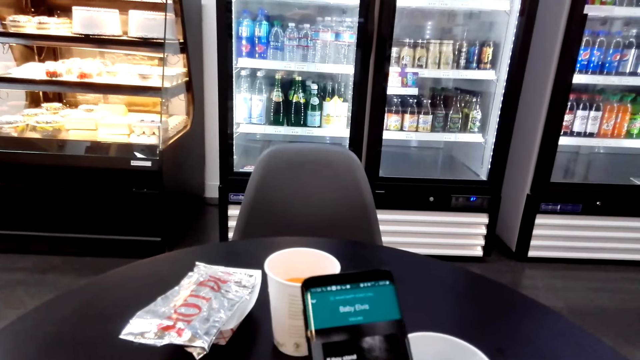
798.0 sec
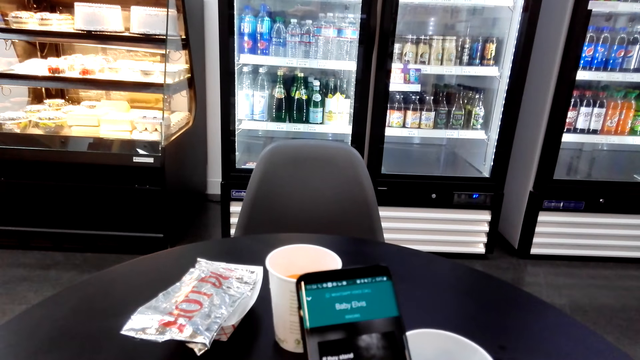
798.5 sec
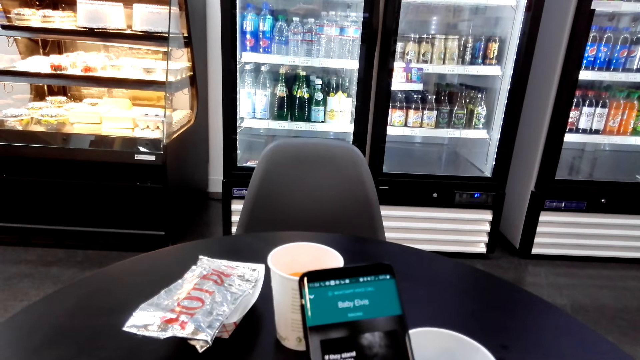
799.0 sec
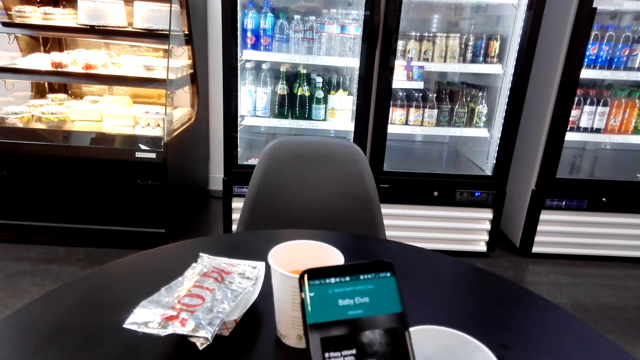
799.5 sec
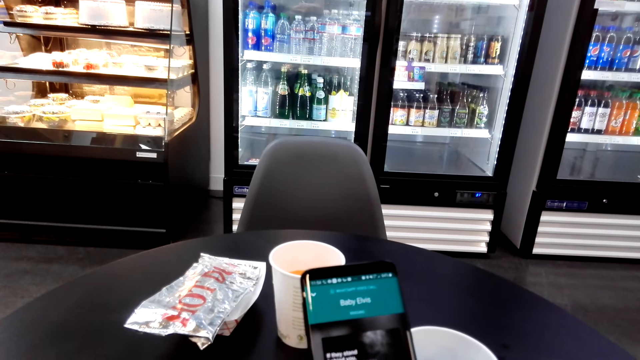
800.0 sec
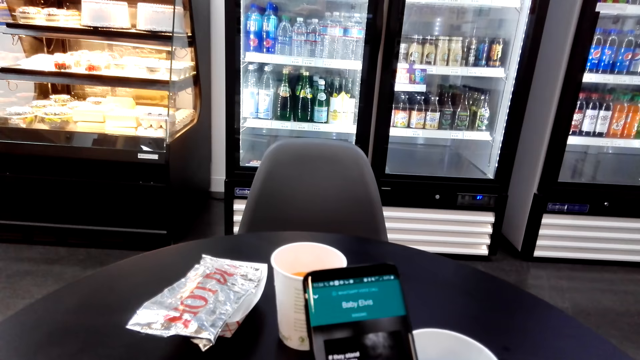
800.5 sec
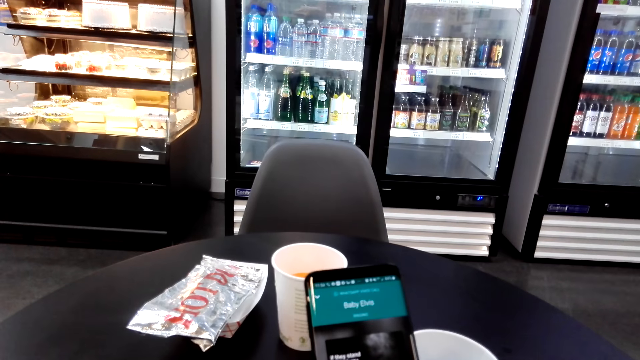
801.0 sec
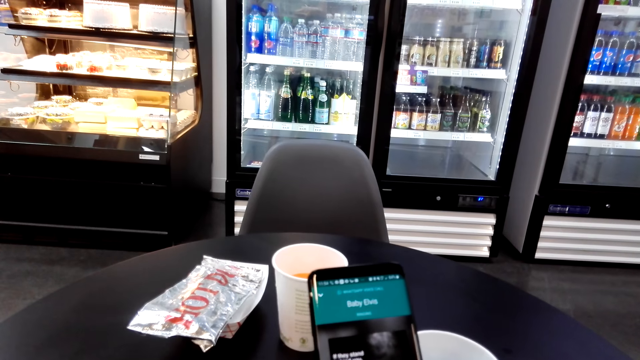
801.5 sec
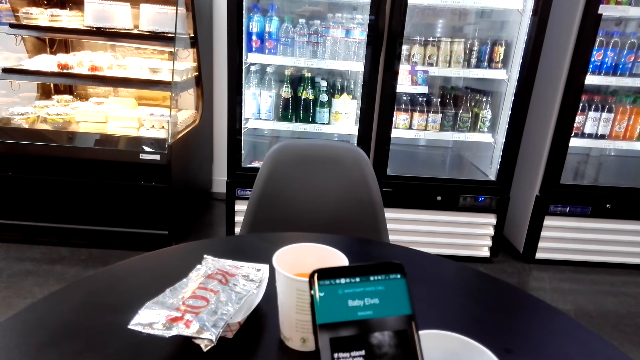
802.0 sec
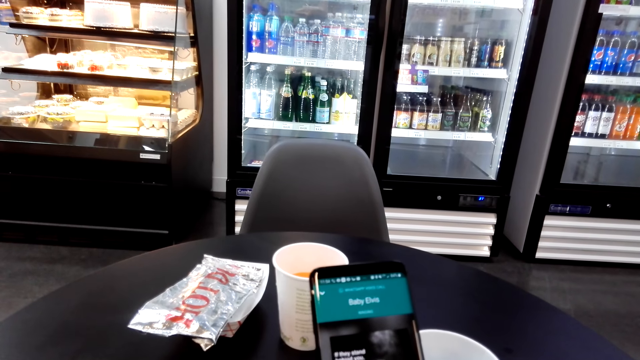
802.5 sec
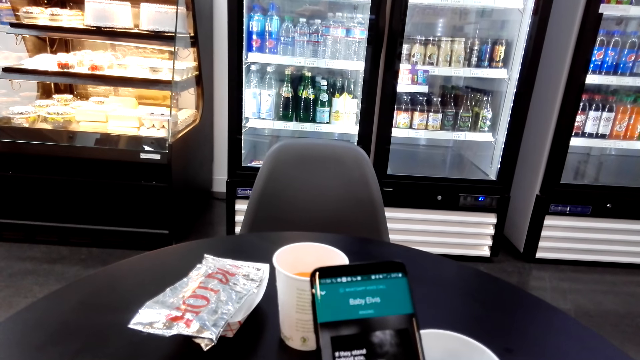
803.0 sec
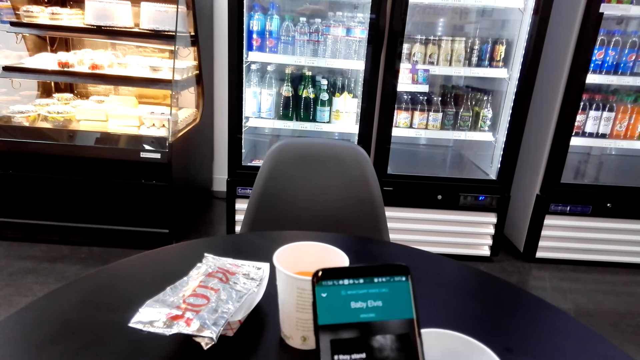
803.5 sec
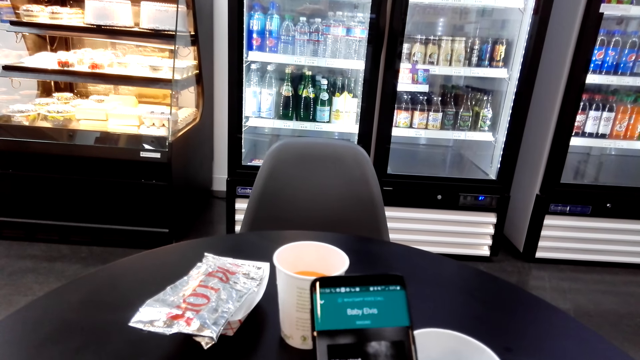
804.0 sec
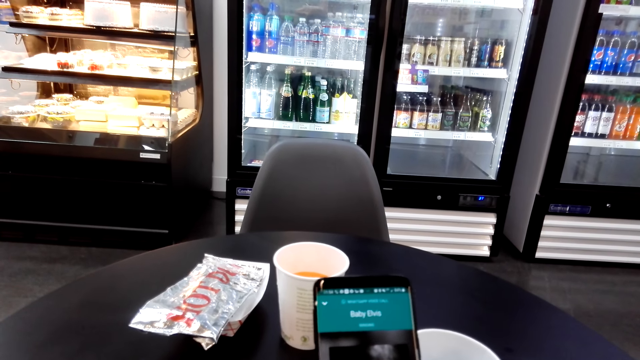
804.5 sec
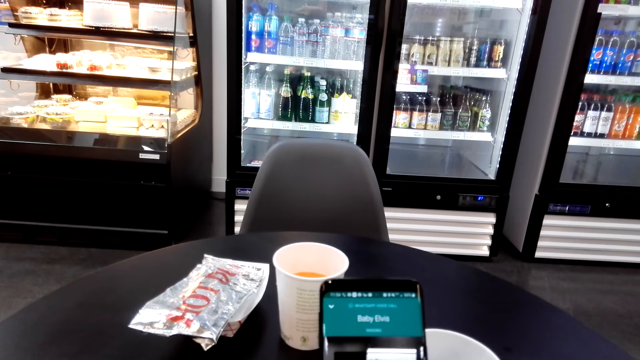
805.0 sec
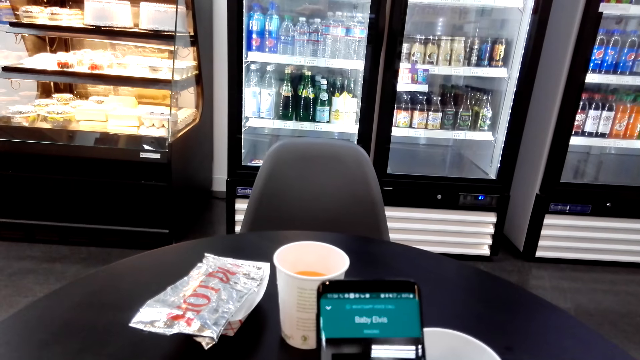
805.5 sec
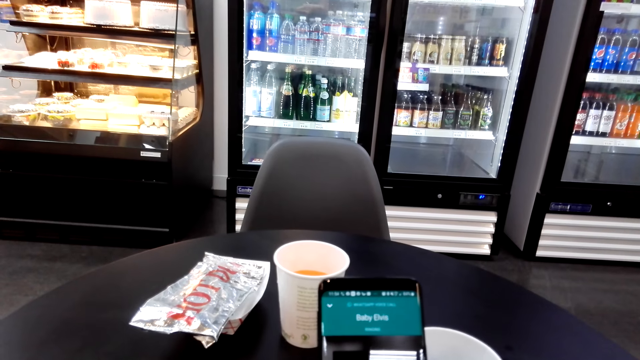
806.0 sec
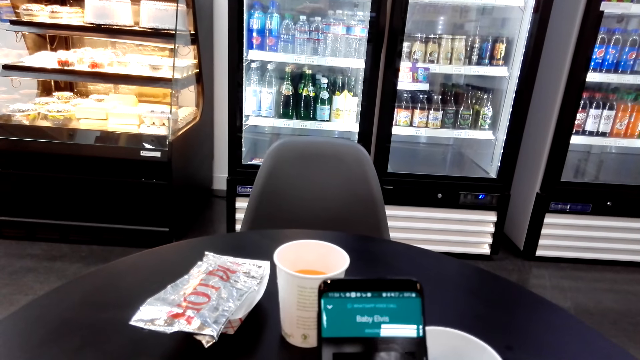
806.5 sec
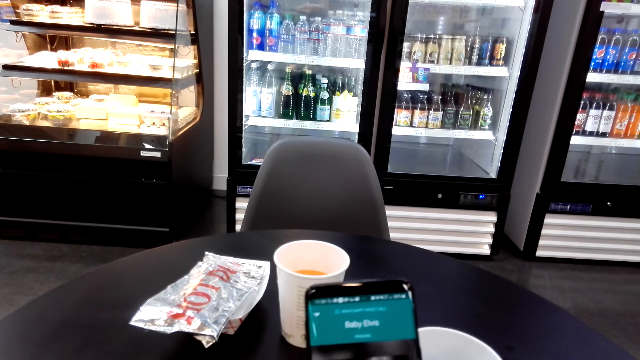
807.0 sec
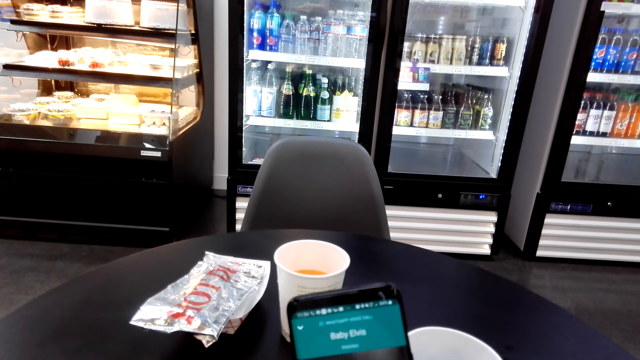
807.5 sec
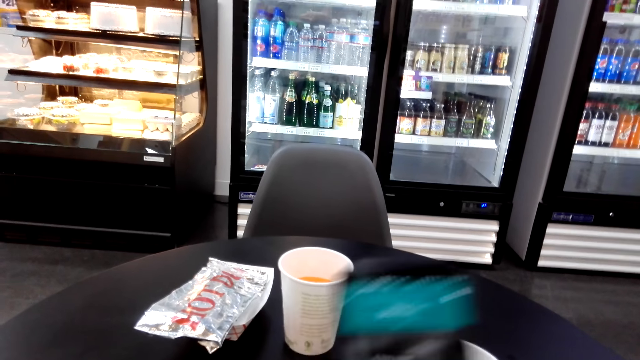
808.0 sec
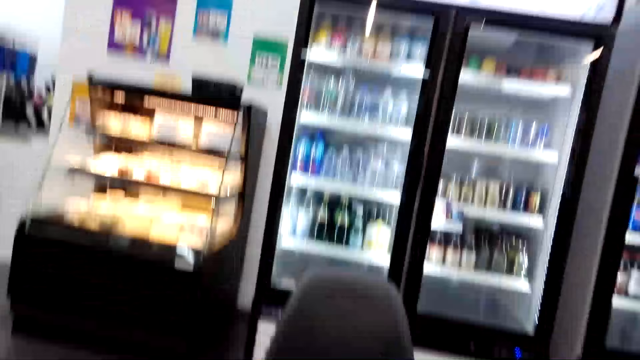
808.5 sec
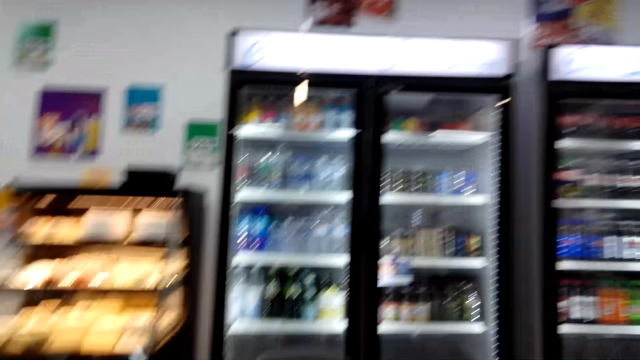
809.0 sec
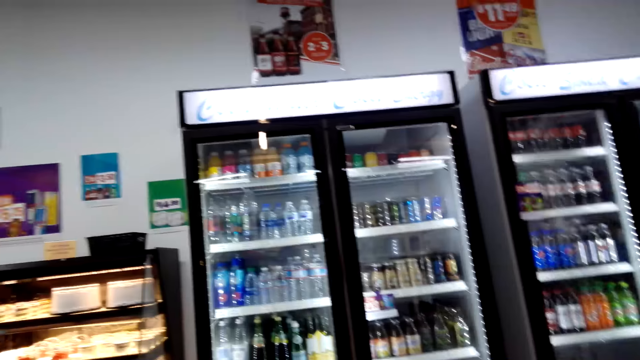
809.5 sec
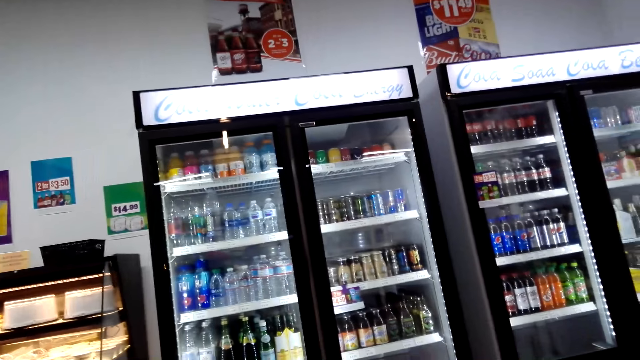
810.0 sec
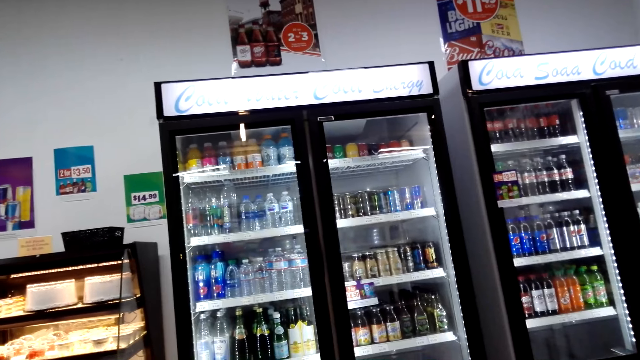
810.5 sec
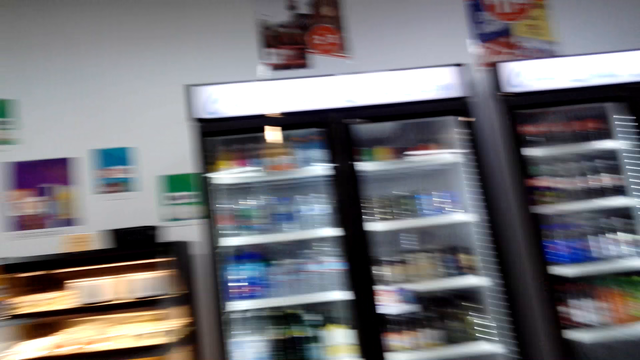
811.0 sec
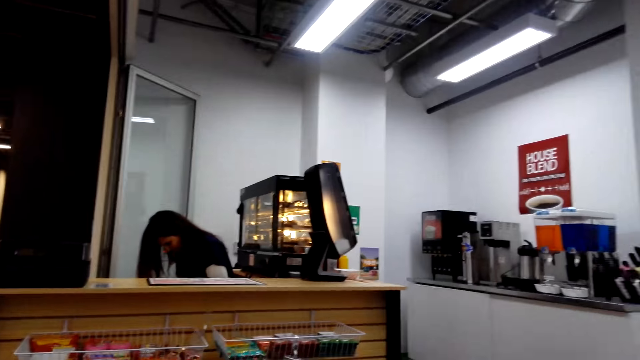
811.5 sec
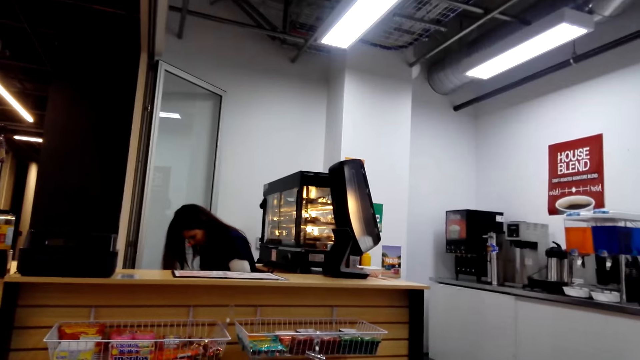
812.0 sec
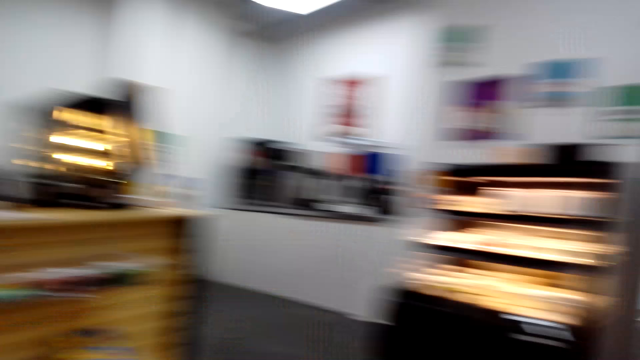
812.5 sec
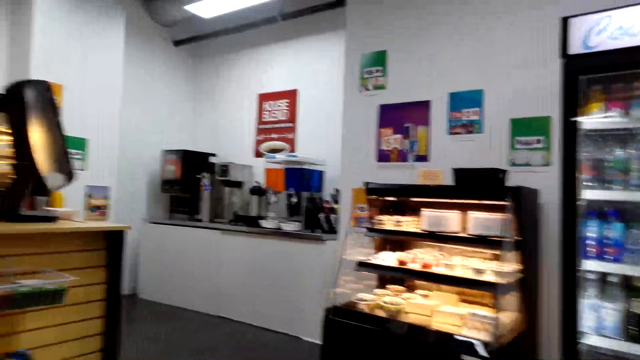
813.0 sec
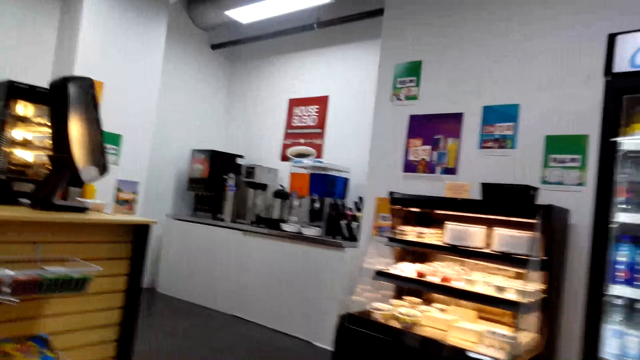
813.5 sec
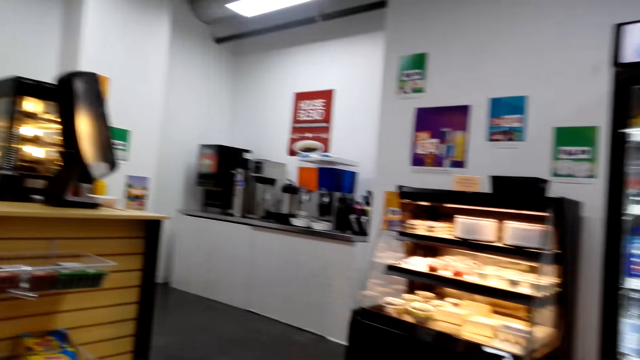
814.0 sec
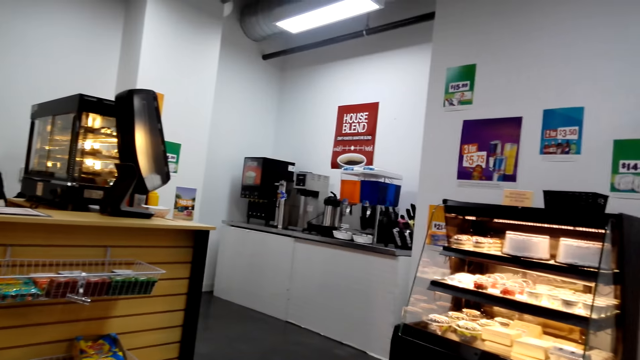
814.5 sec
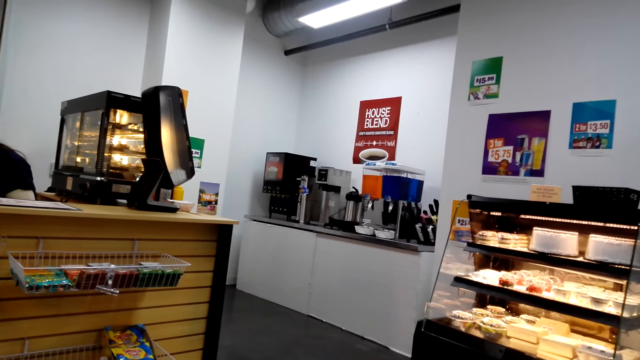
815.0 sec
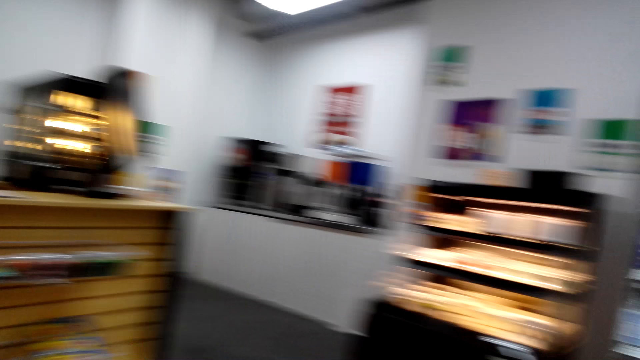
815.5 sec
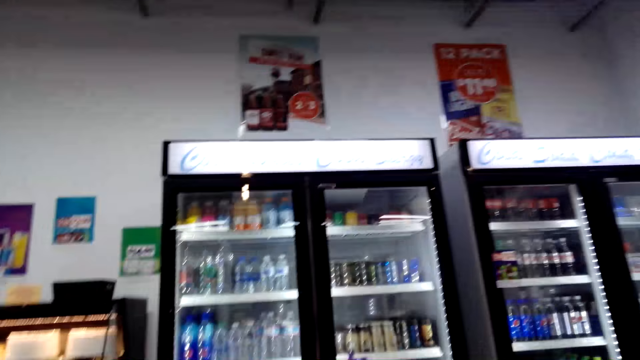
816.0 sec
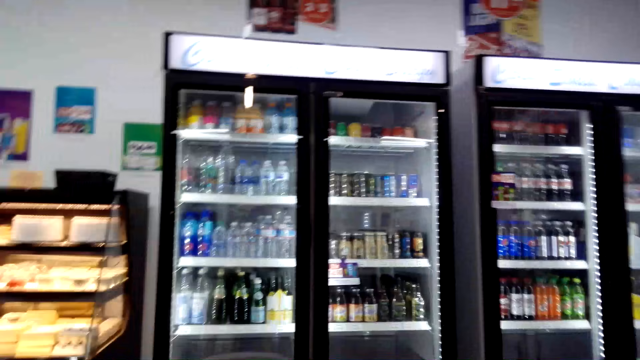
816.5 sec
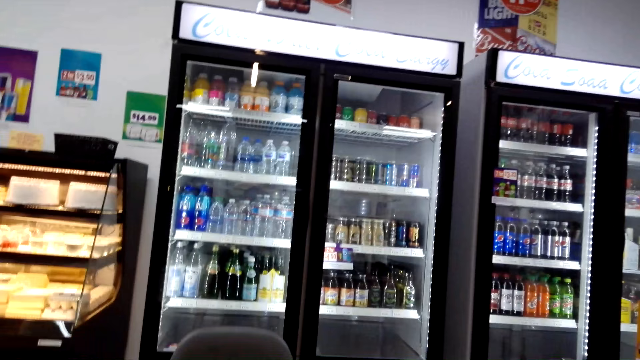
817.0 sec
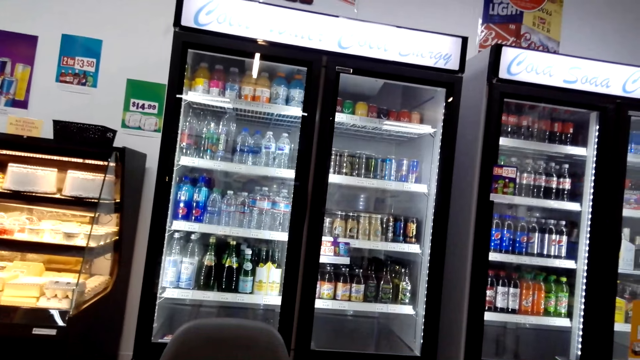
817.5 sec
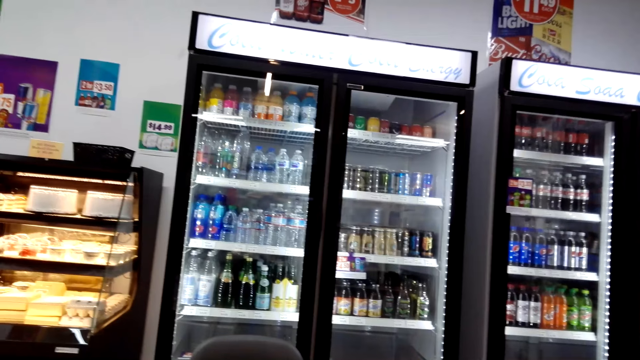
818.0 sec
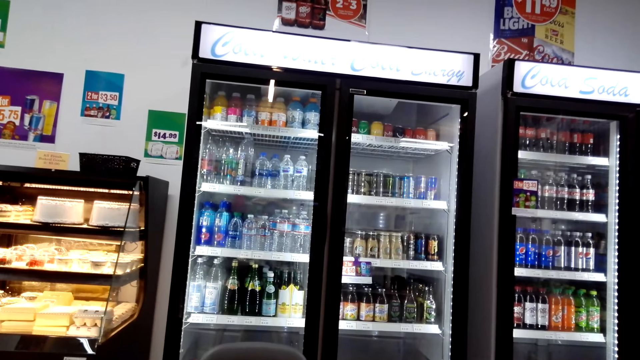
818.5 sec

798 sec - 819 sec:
The camera wearer reads on the phone. They look around, make a call, and look around.
